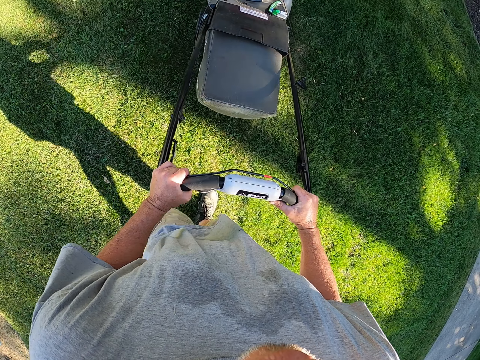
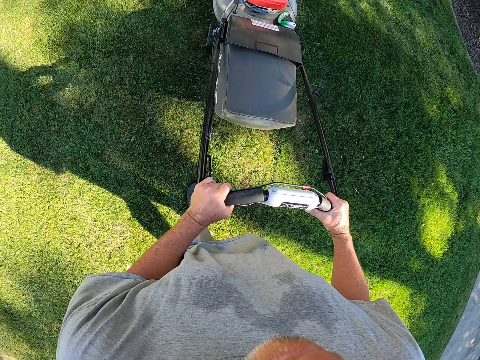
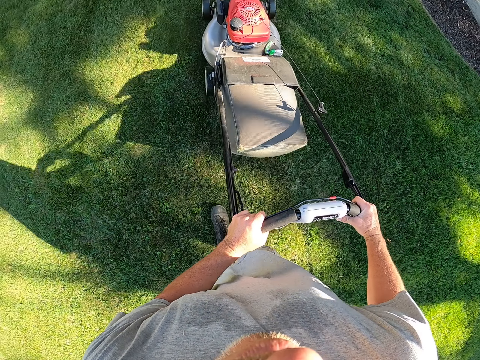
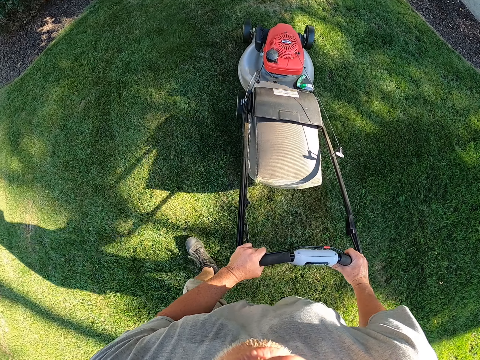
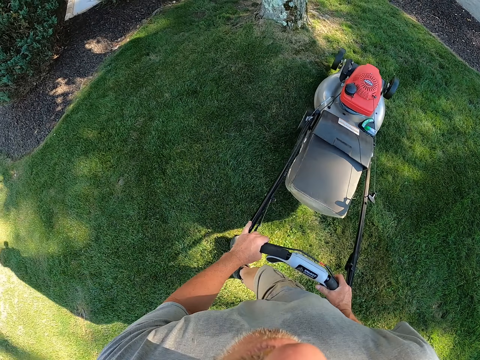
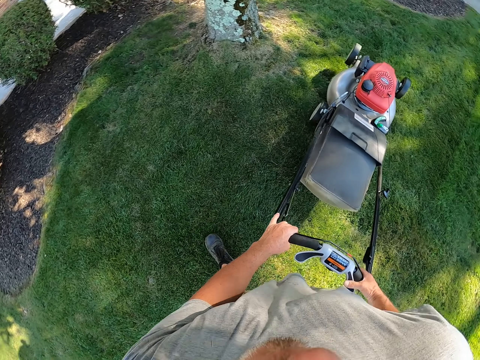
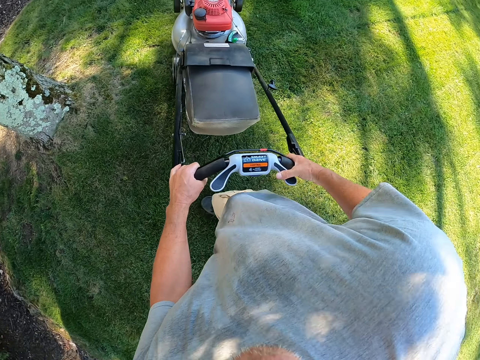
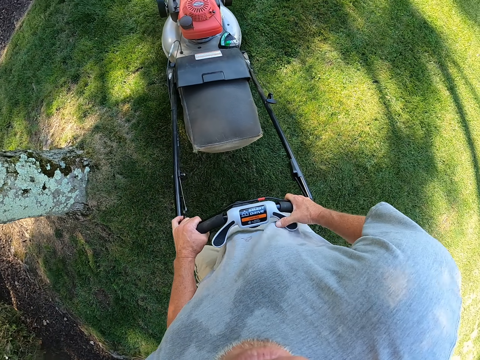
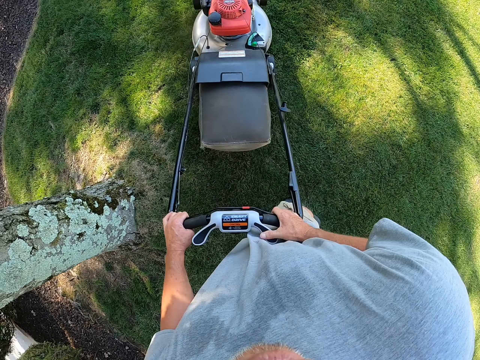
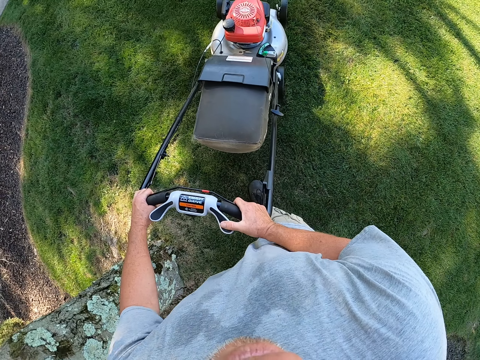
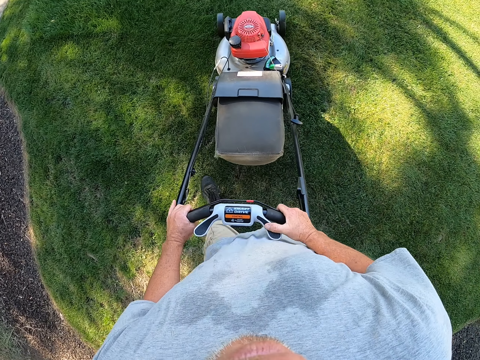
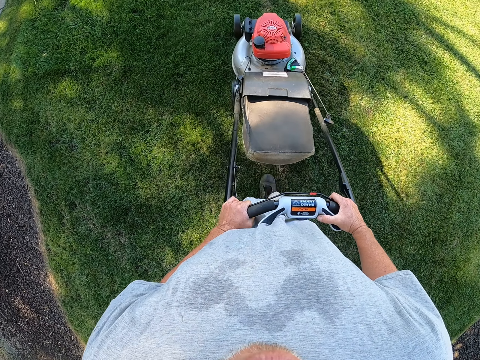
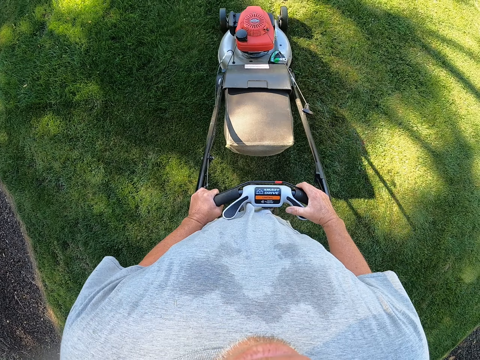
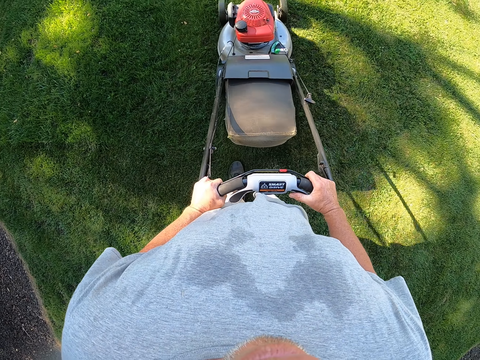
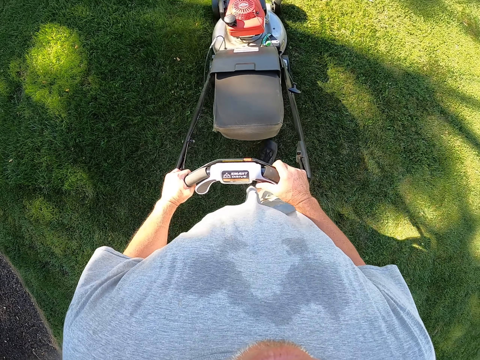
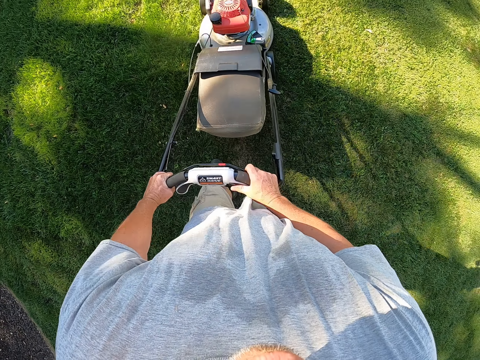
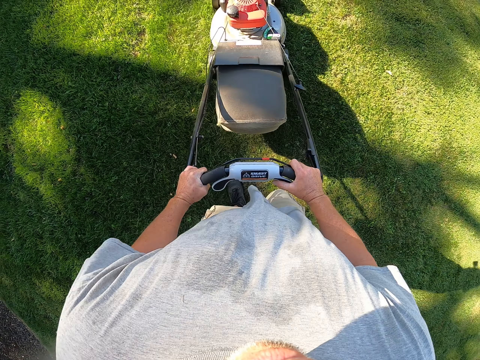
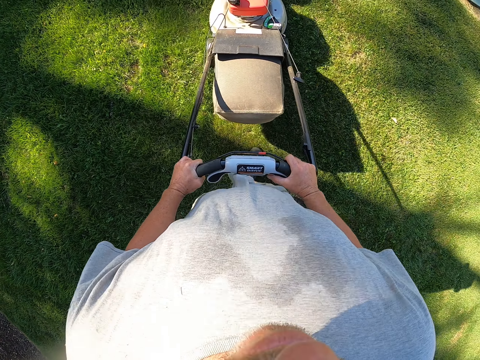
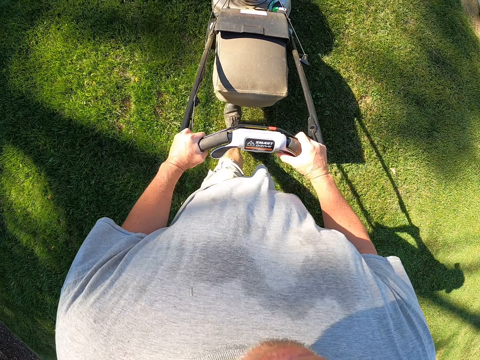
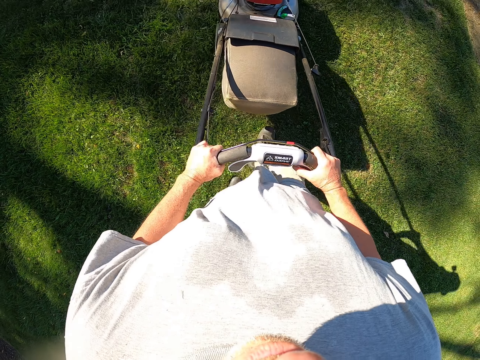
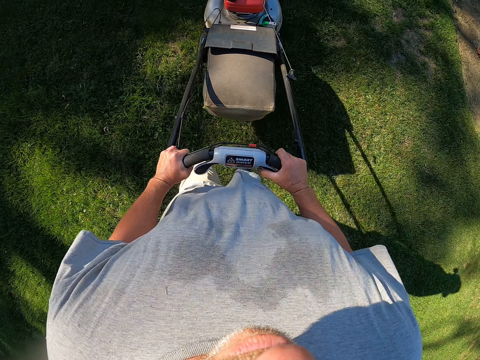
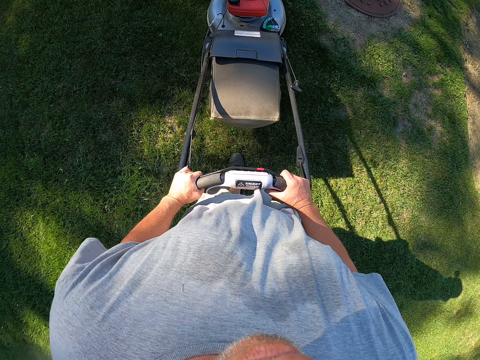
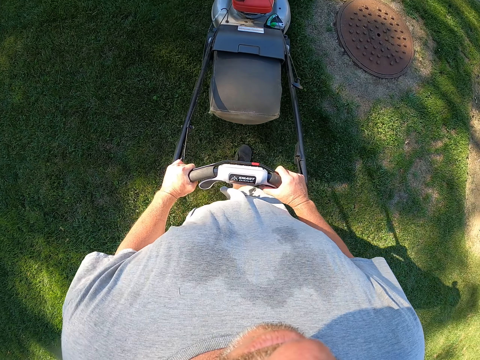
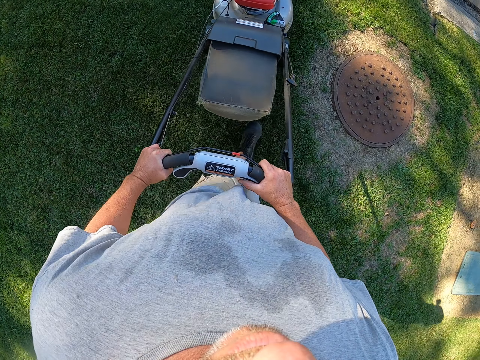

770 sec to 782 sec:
The camera wearer changes direction. They trim grass on the compound.

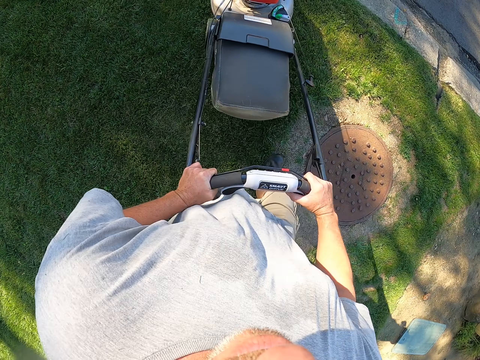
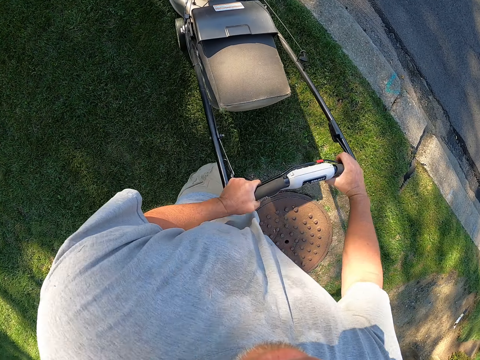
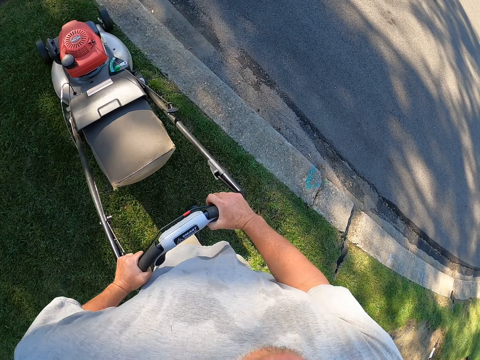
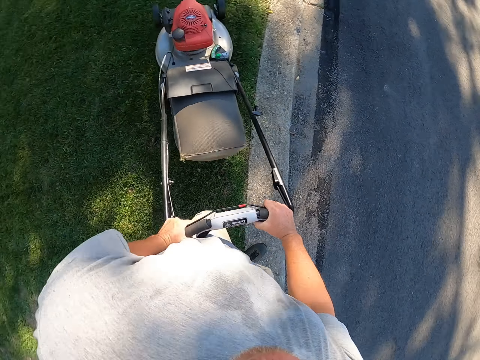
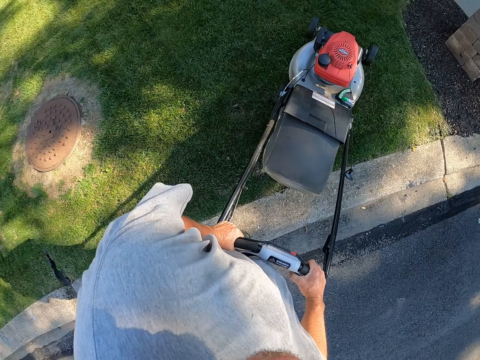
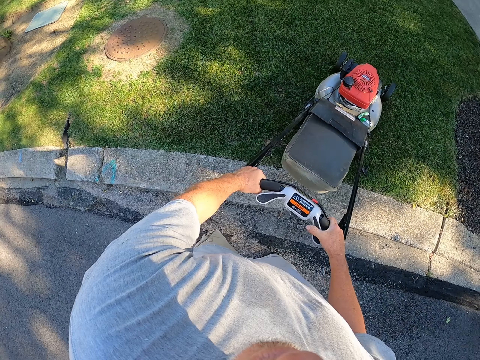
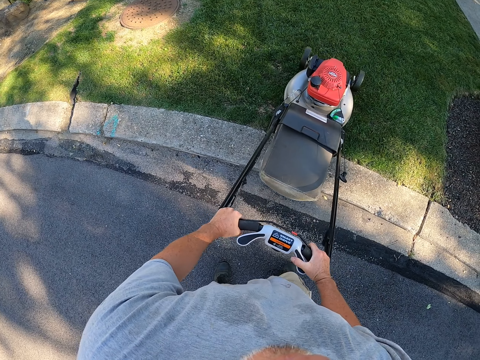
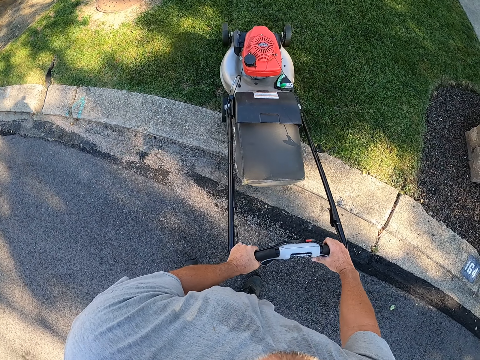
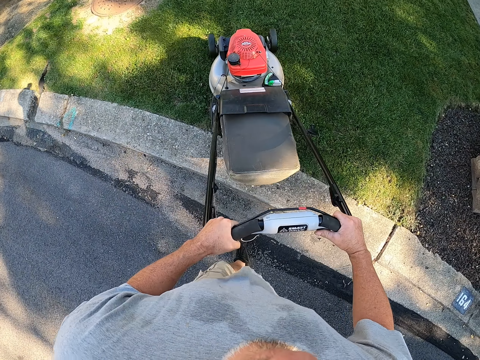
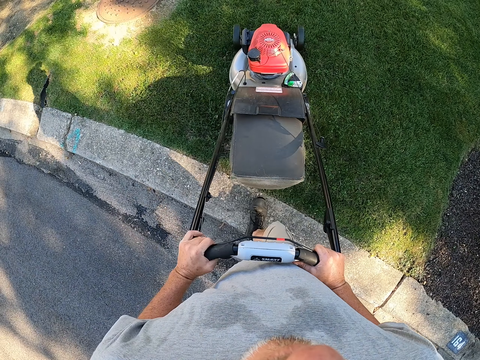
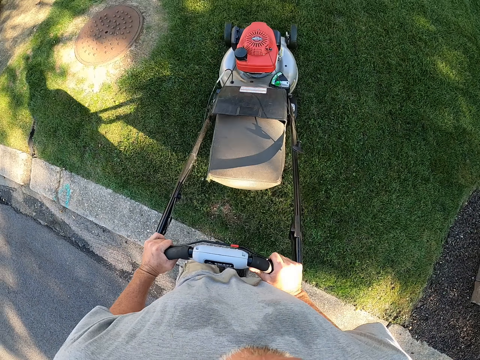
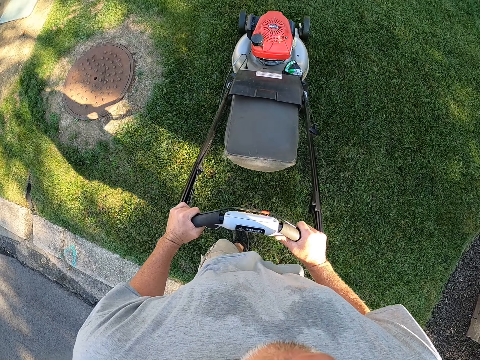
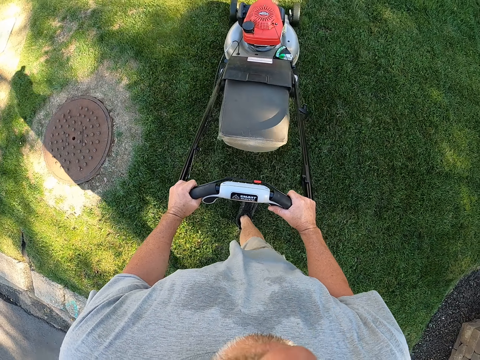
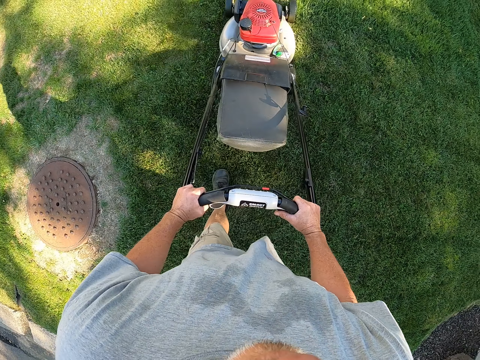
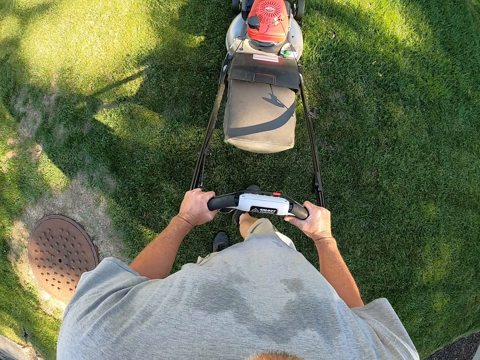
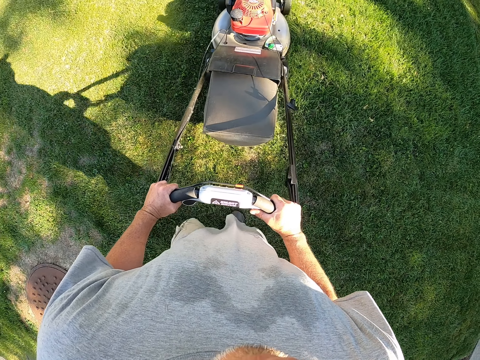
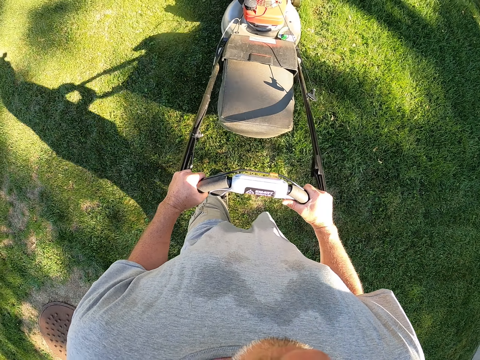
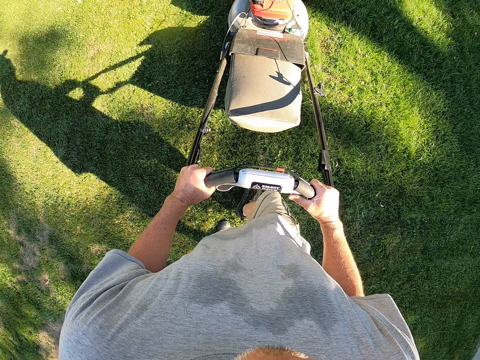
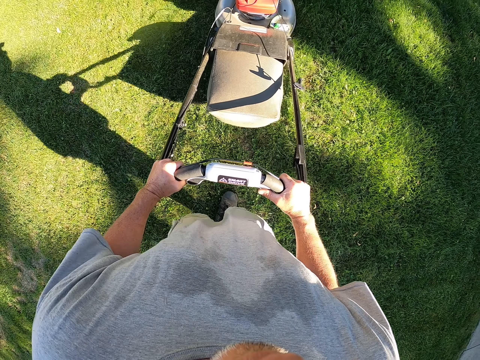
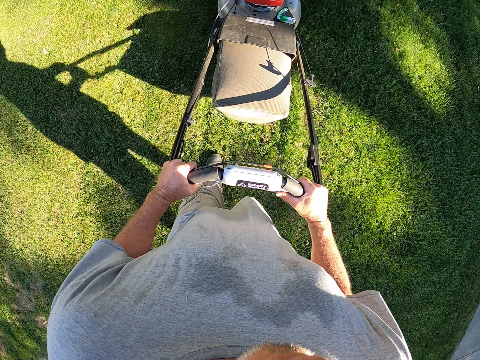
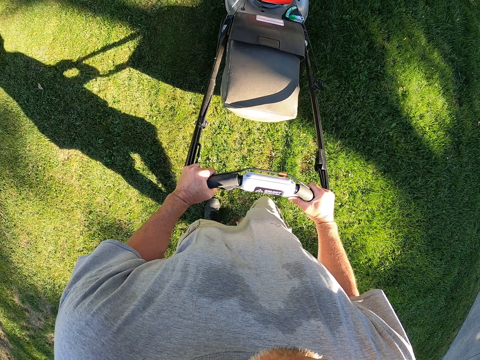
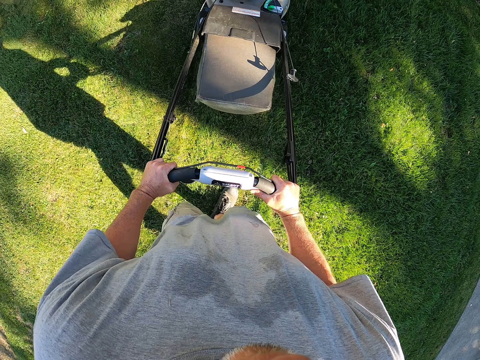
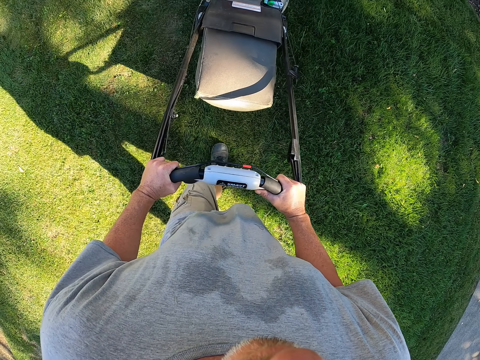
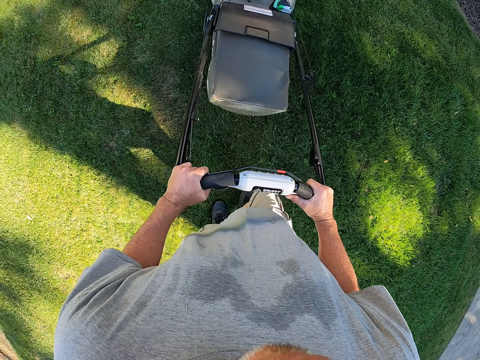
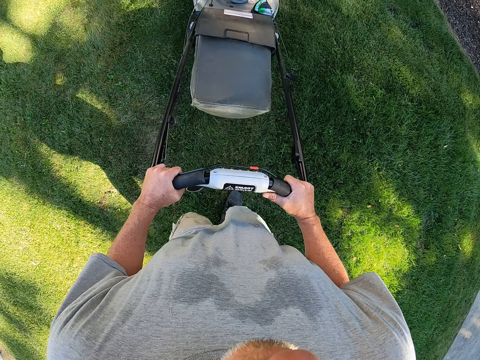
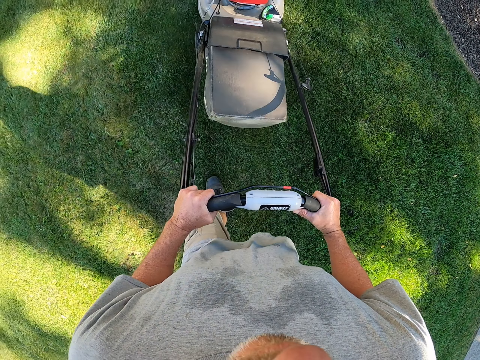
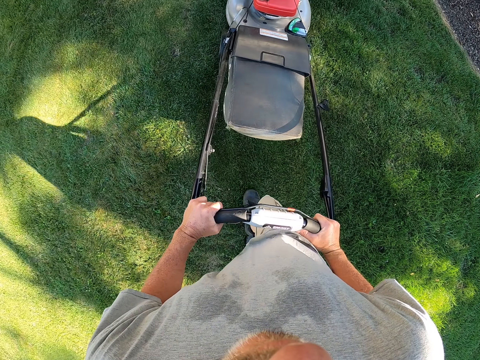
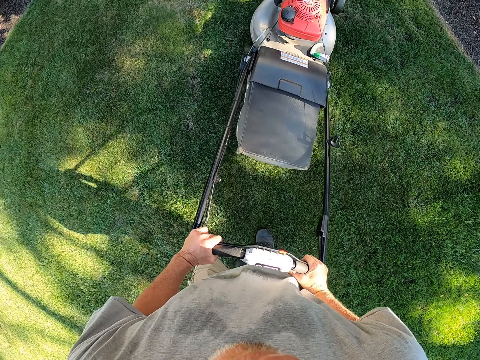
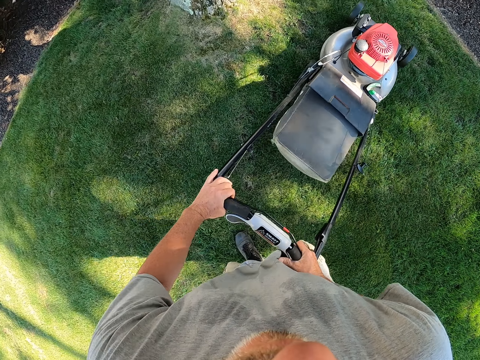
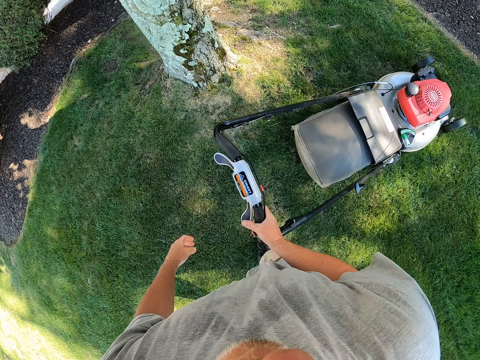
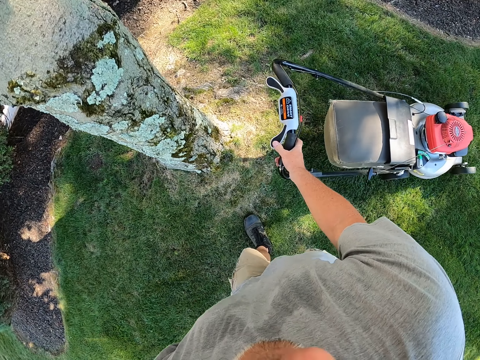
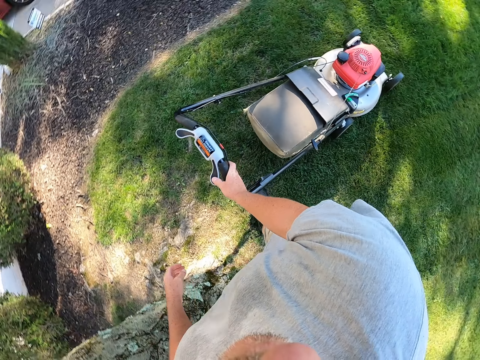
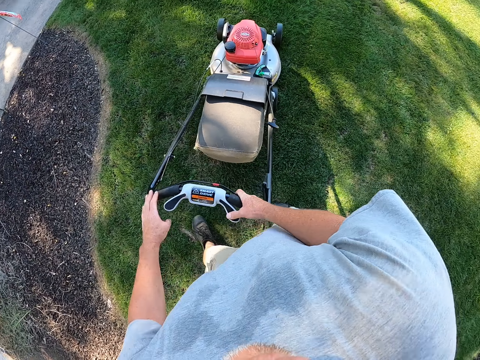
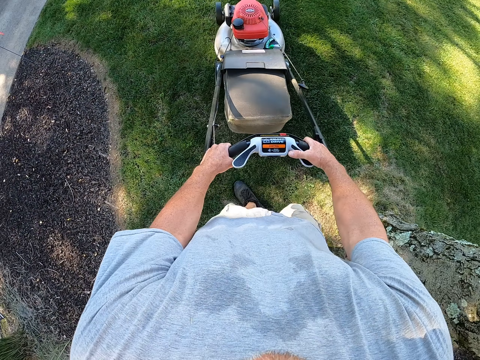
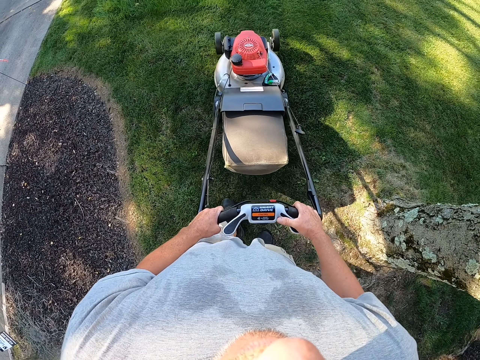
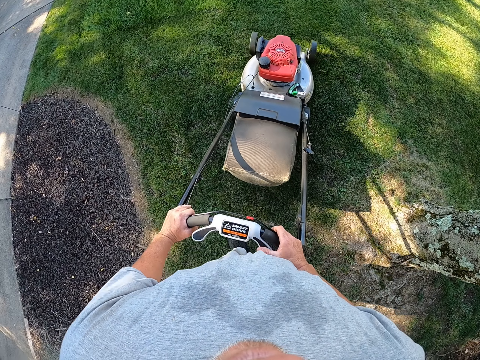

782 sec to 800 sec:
The camera wearer changes direction. They stand. They trim grass on the compound. They walk with a lawn mower. They change direction.
